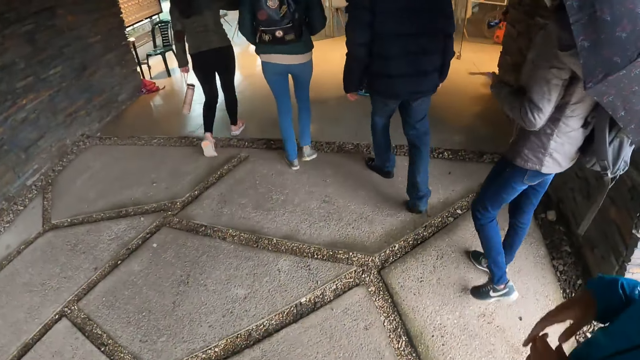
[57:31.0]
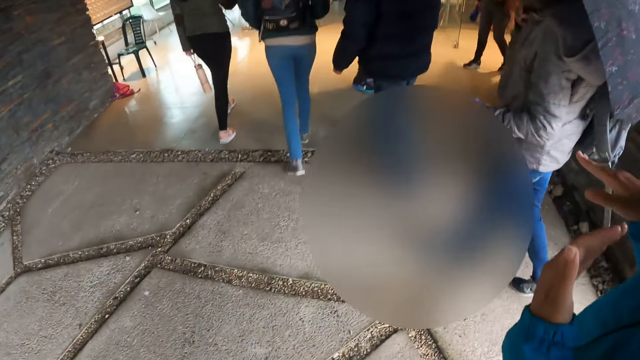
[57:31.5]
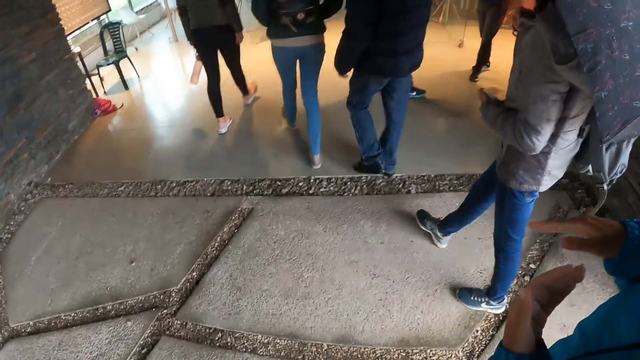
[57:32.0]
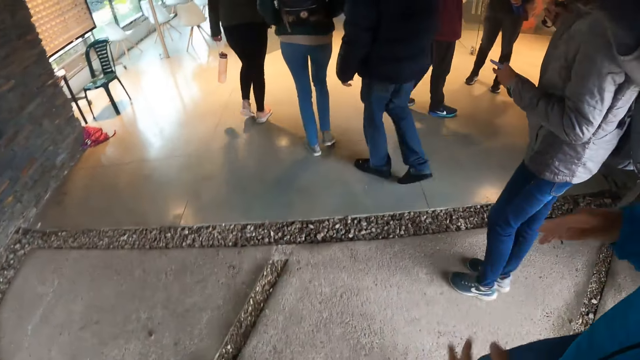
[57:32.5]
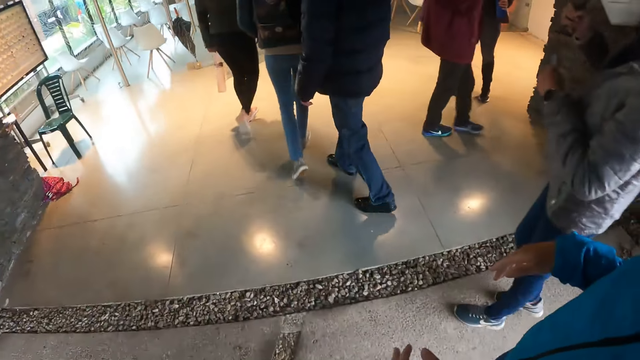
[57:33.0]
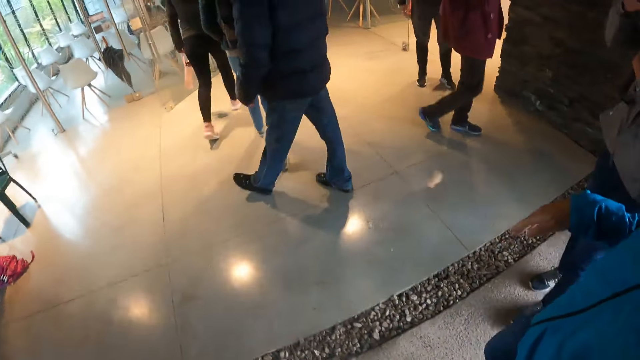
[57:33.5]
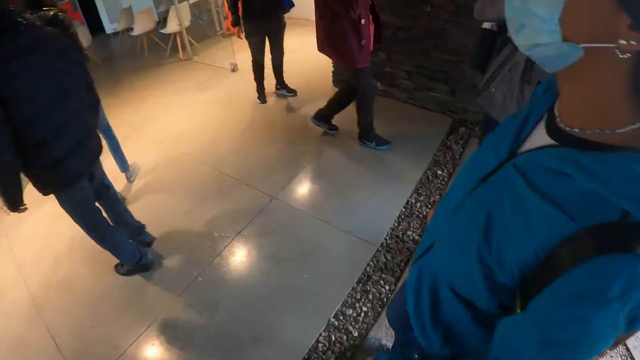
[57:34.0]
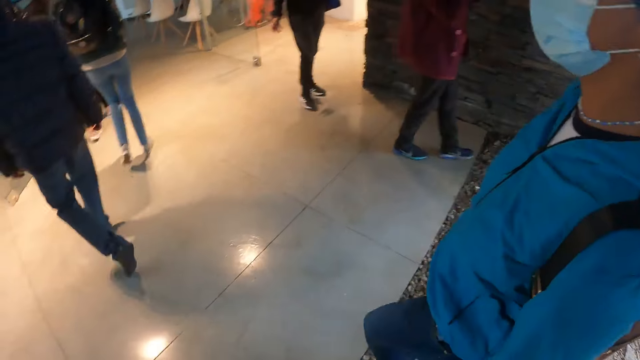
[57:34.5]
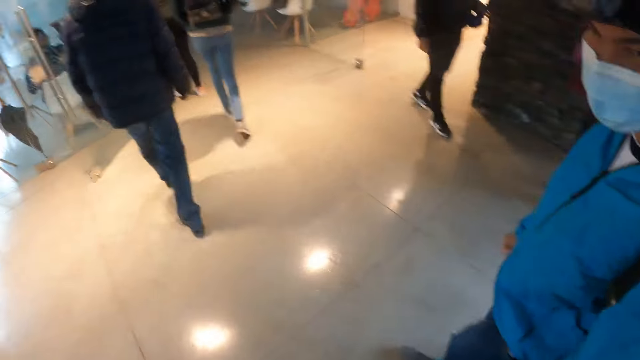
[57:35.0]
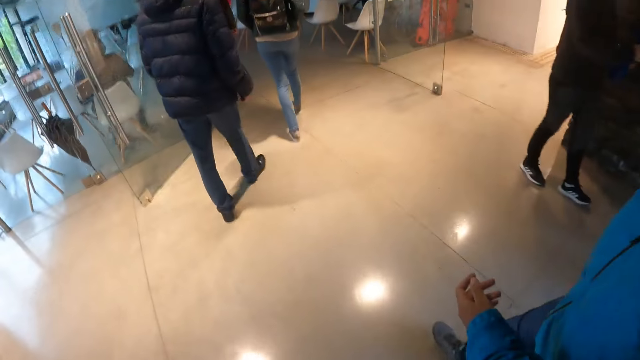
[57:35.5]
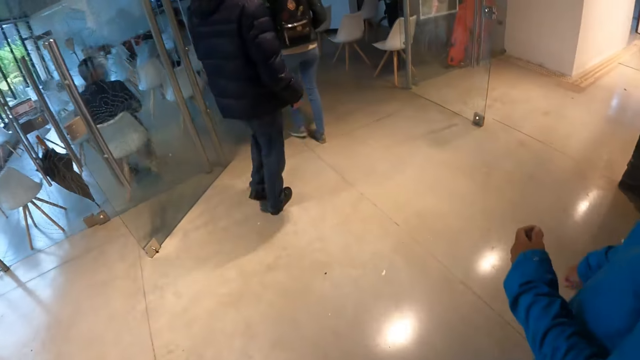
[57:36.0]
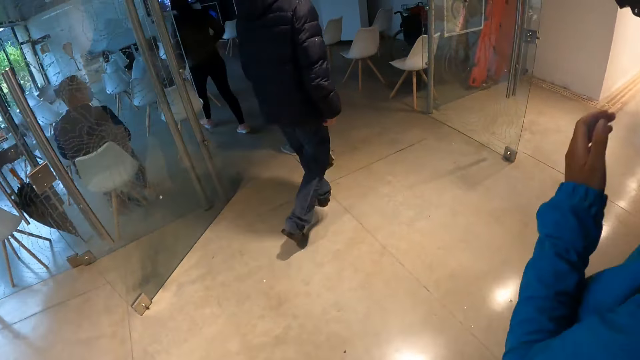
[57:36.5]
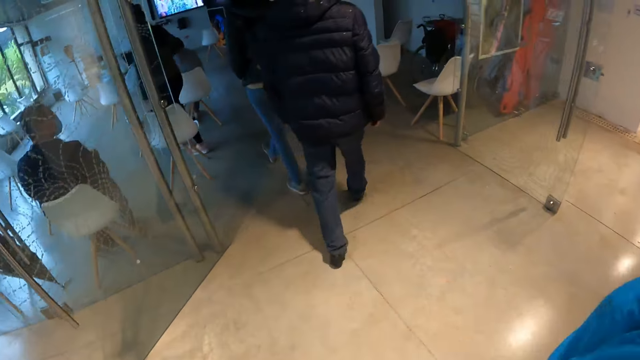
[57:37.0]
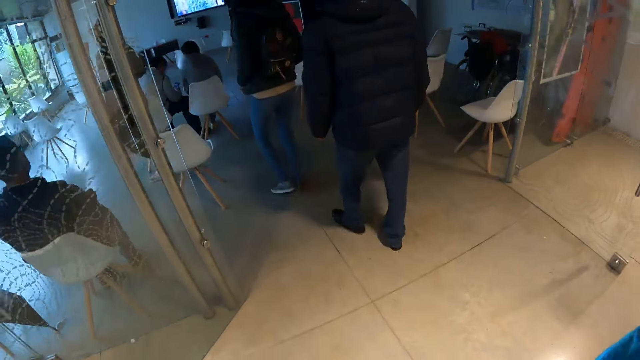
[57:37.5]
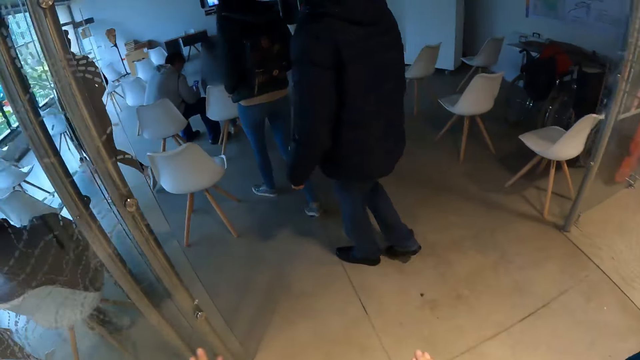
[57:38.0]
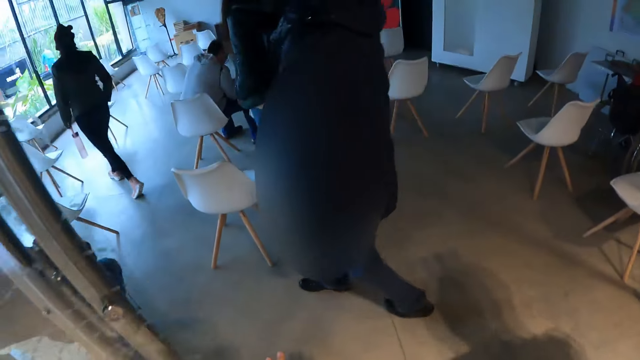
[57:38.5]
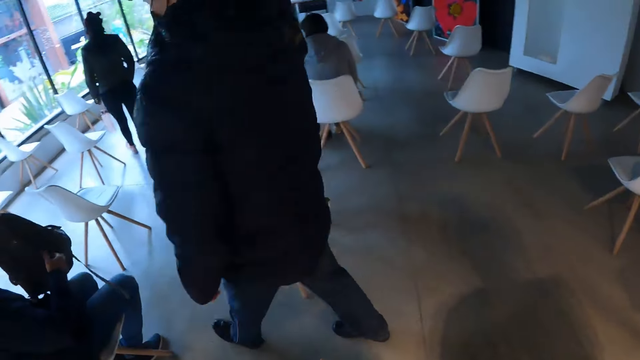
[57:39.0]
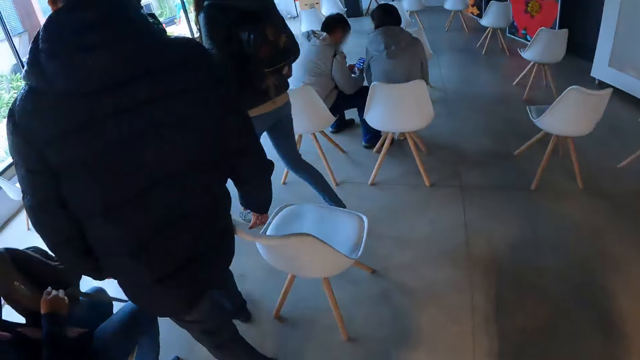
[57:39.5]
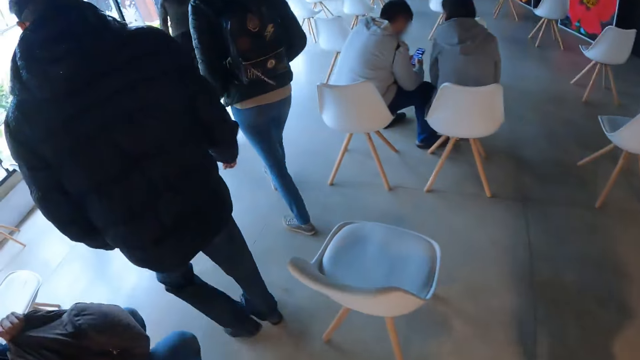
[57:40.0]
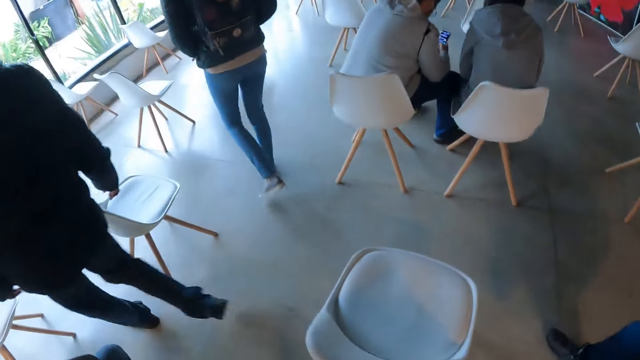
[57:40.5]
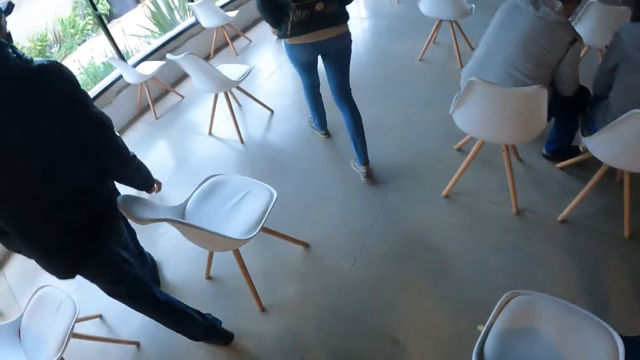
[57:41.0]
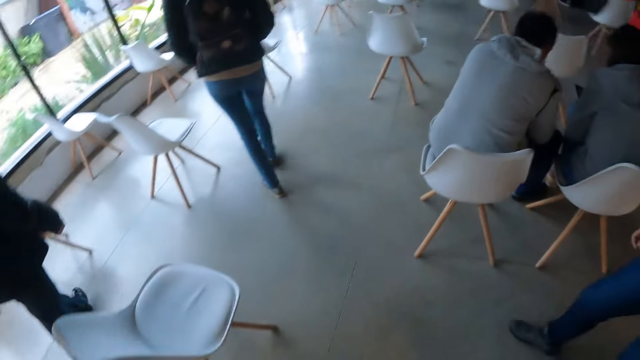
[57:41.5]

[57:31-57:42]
The camera wearer walks in a room. The woman raises her left hand towards her nose. The woman lowers her left hand. The camera wearer enters into a classroom alongside the group of people.

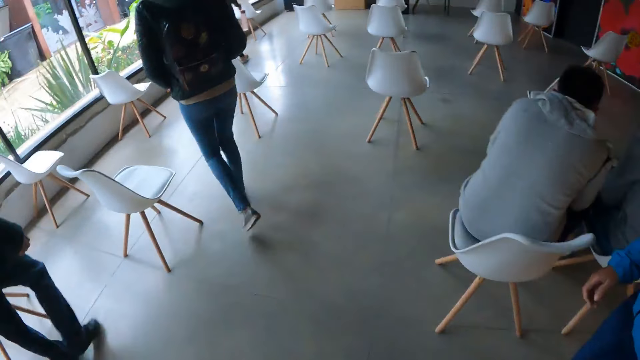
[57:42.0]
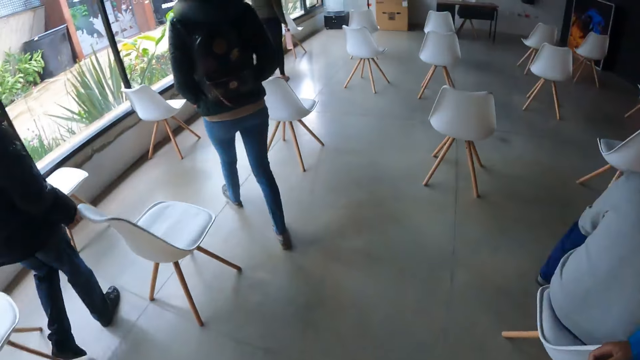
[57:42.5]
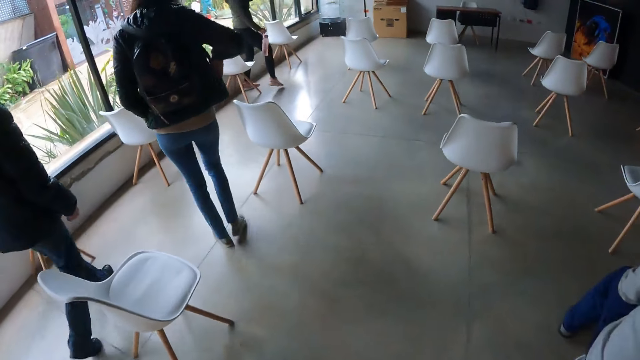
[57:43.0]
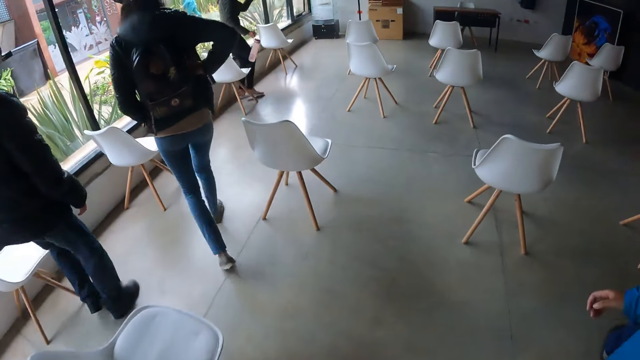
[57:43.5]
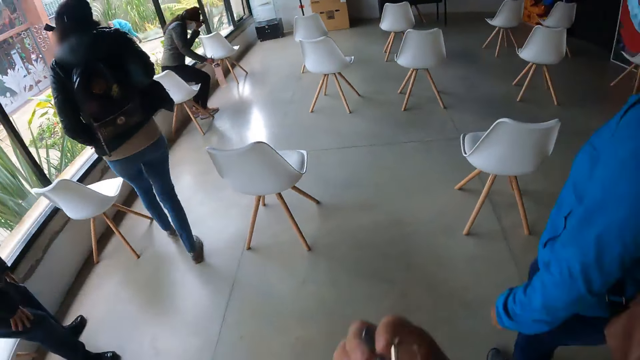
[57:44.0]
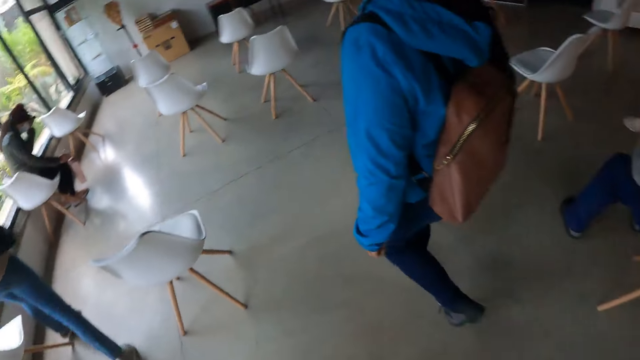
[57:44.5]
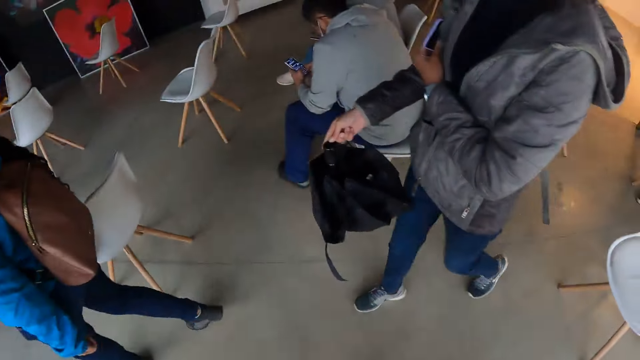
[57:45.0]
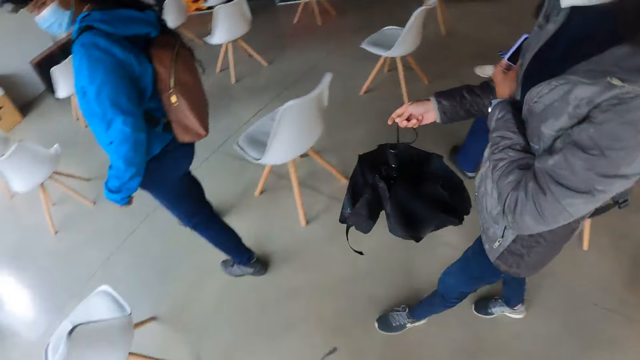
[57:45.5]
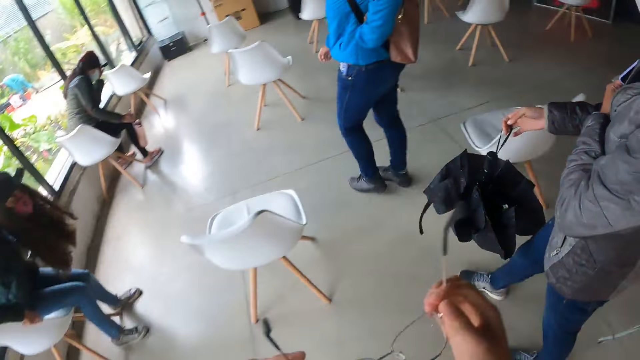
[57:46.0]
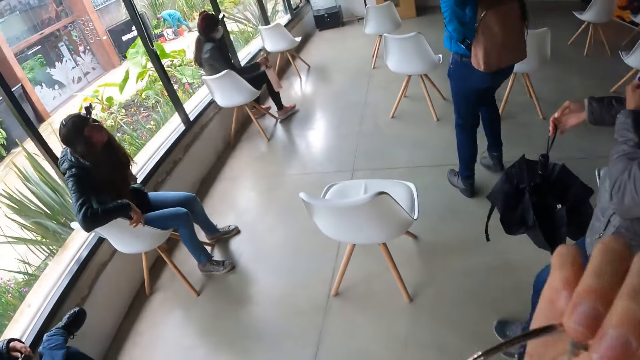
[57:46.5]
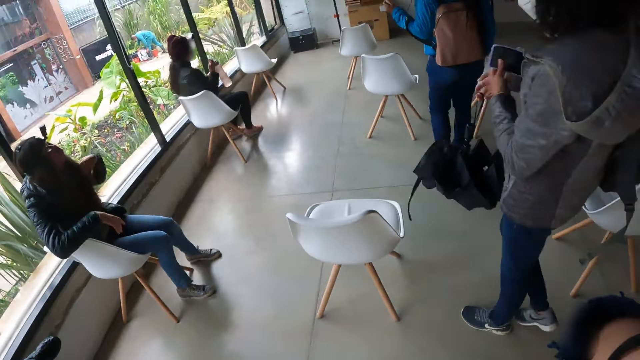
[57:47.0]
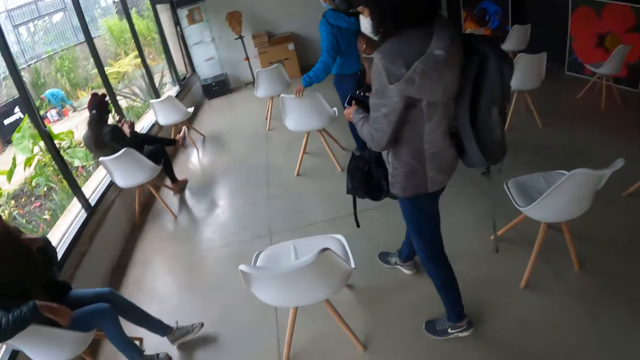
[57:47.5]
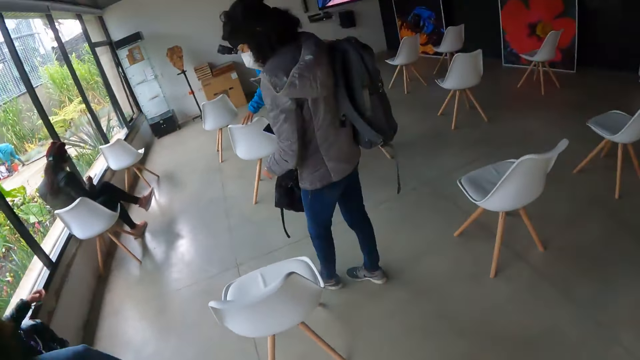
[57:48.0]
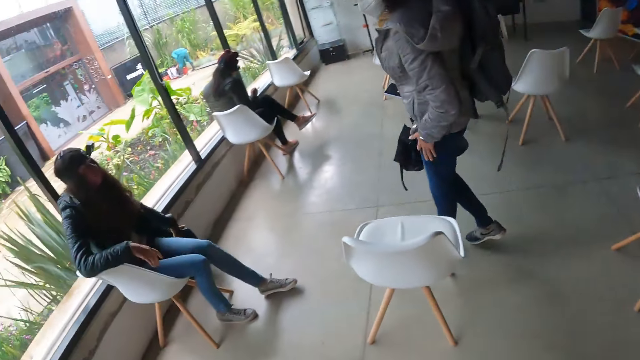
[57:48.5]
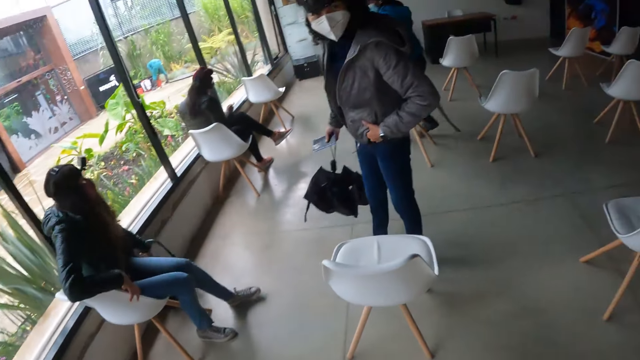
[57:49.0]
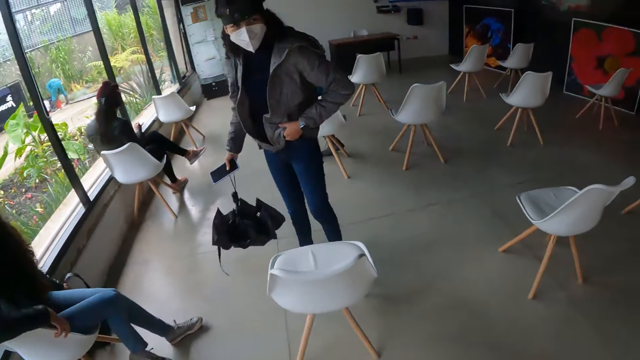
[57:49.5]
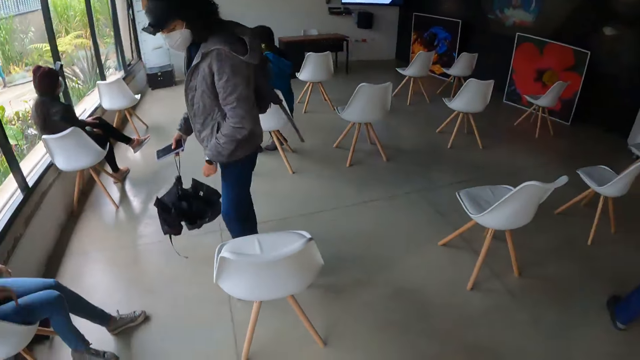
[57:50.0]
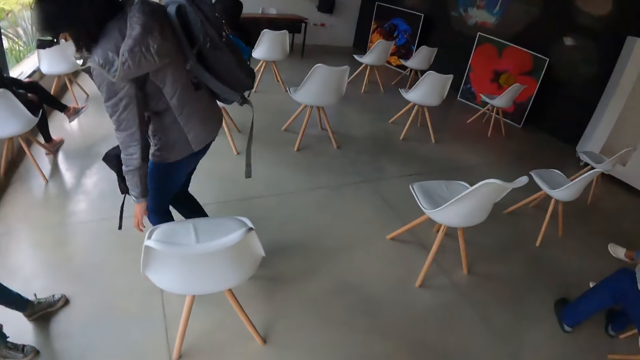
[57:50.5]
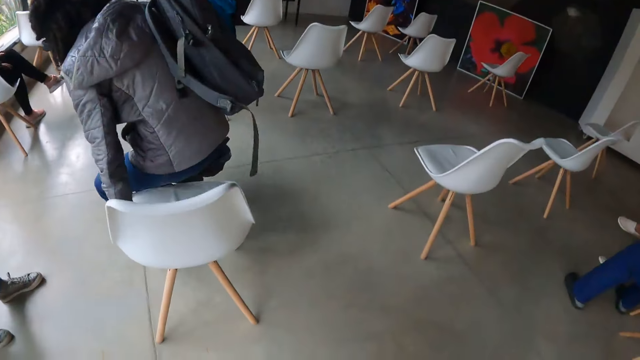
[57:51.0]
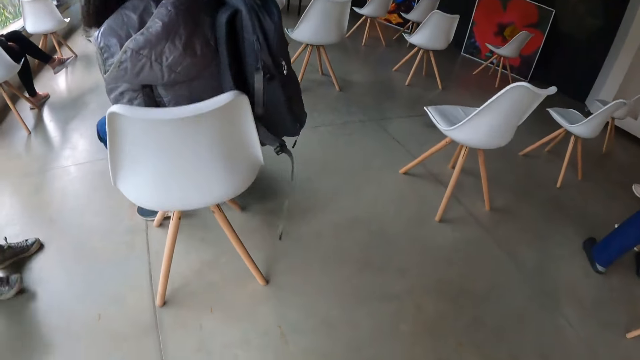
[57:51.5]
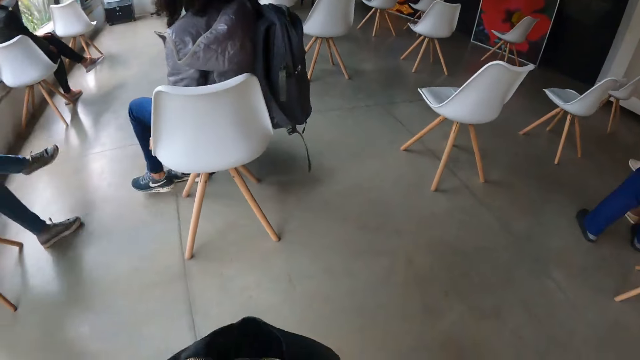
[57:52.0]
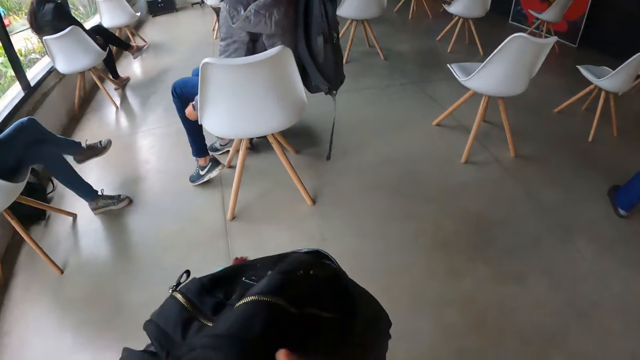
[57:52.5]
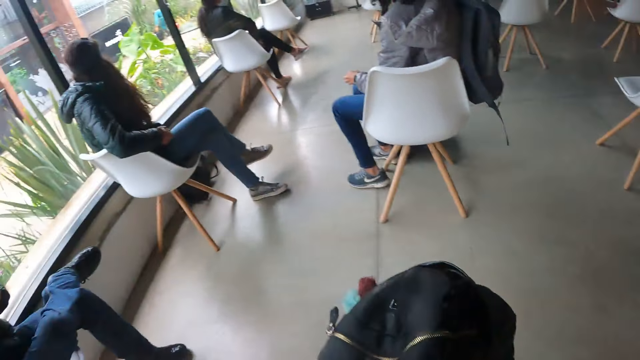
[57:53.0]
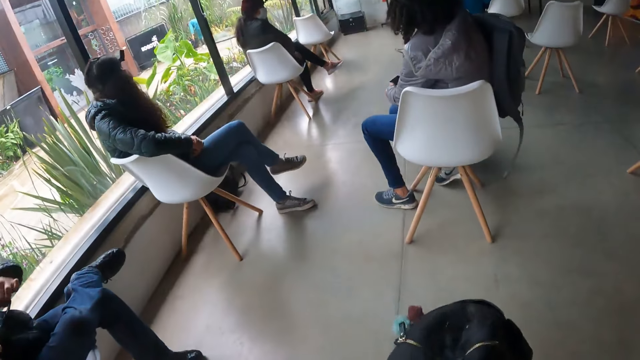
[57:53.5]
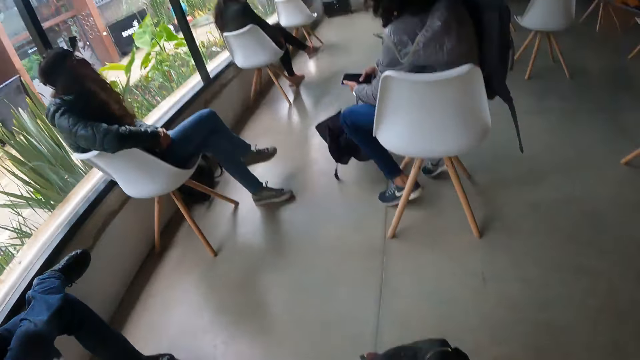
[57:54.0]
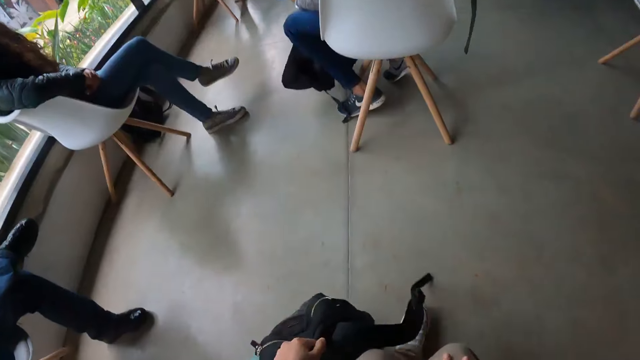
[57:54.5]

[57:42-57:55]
The camera wearer removes eyeglasses from her bag. She wears the eyeglasses. The woman sits on a plastic chair. The camera wearer sits on a plastic chair.
